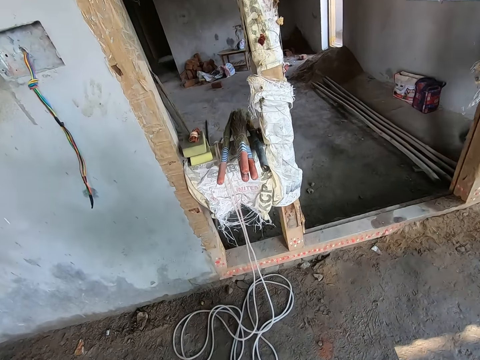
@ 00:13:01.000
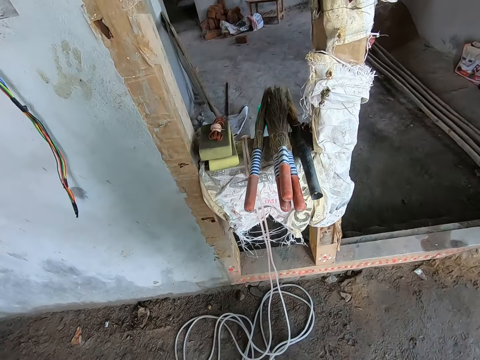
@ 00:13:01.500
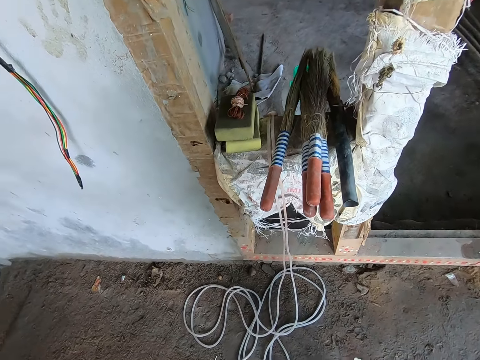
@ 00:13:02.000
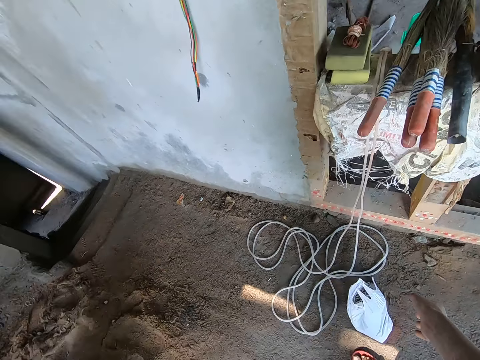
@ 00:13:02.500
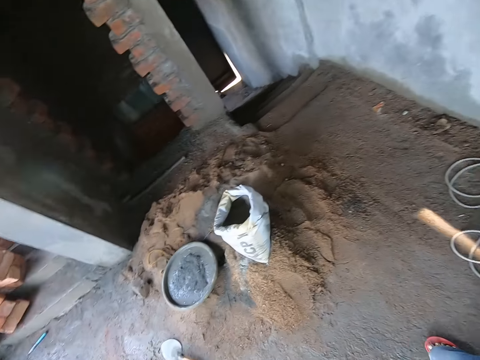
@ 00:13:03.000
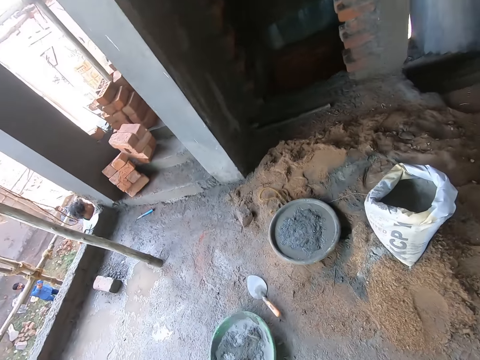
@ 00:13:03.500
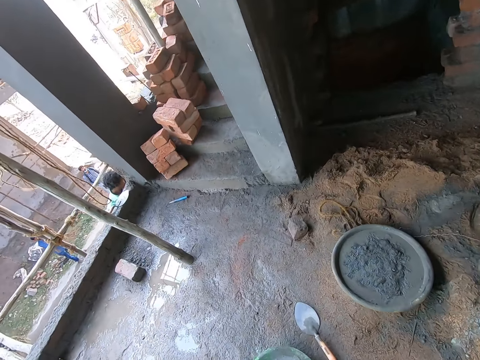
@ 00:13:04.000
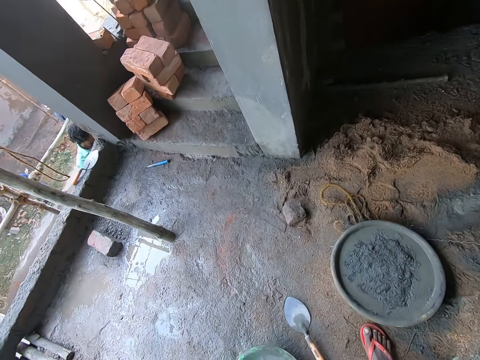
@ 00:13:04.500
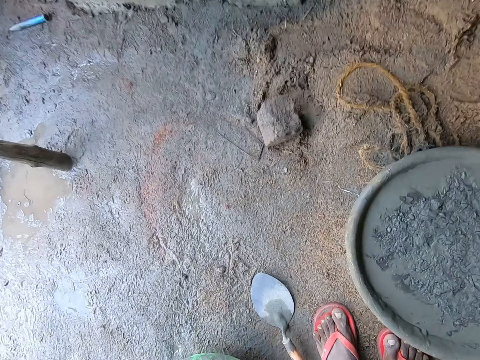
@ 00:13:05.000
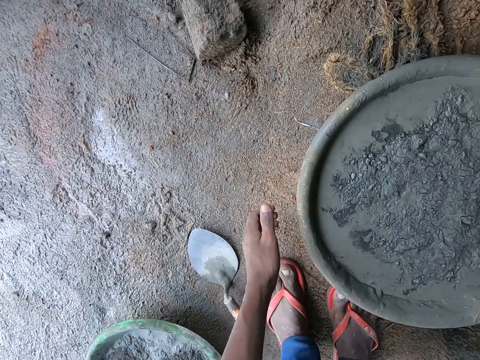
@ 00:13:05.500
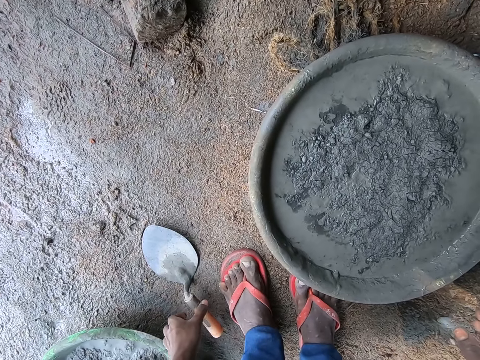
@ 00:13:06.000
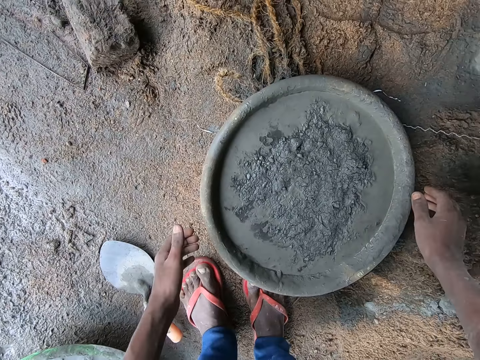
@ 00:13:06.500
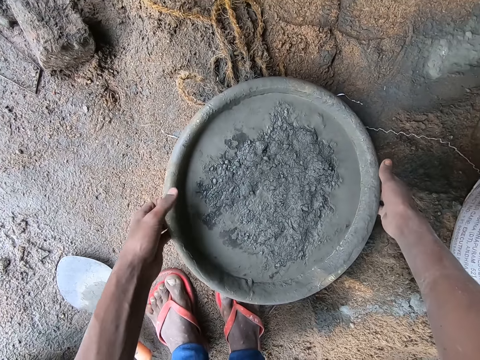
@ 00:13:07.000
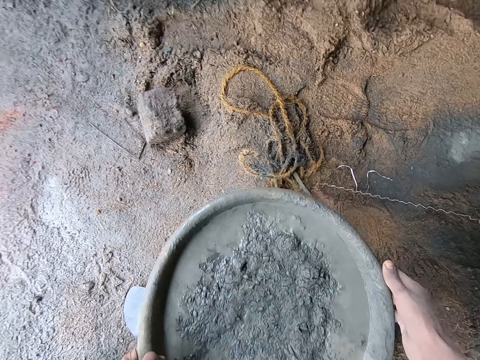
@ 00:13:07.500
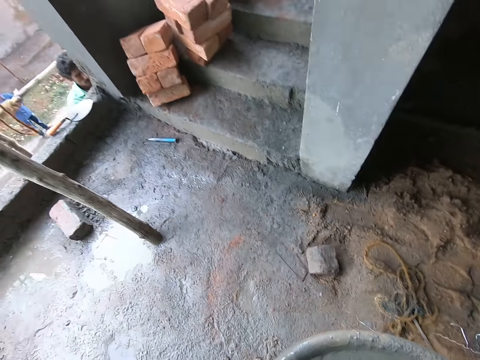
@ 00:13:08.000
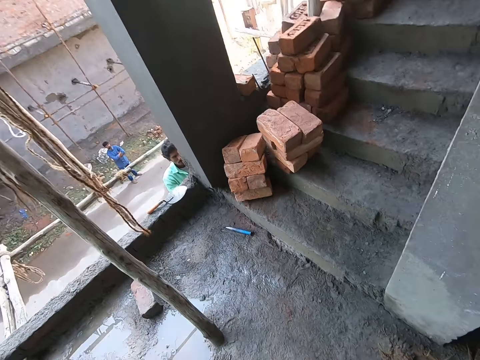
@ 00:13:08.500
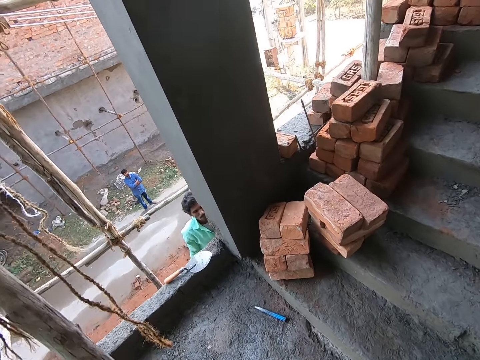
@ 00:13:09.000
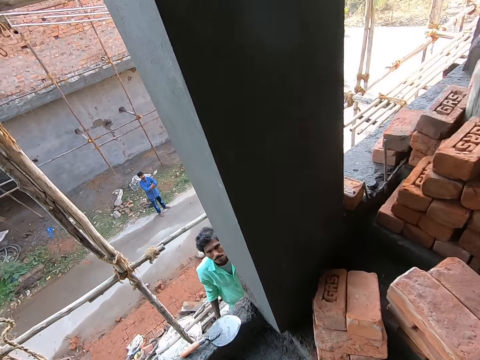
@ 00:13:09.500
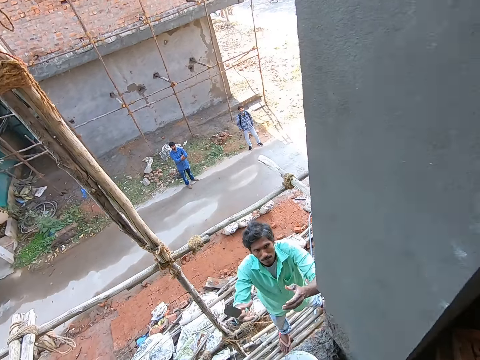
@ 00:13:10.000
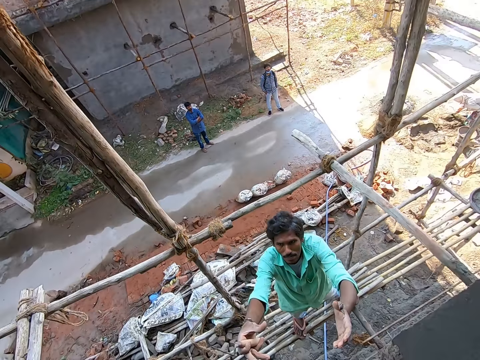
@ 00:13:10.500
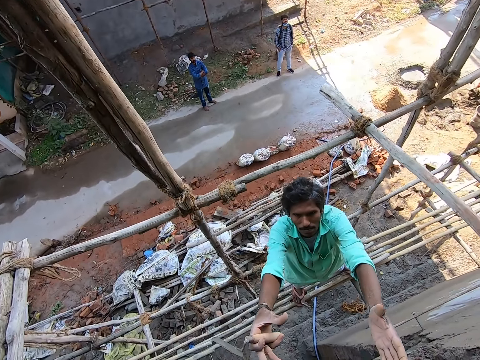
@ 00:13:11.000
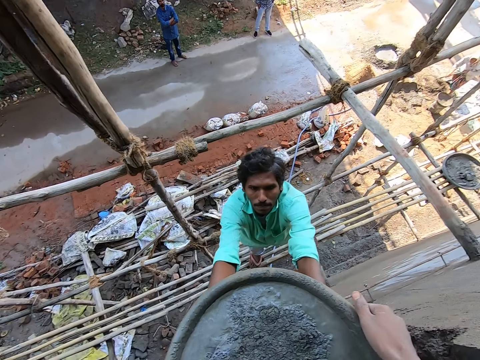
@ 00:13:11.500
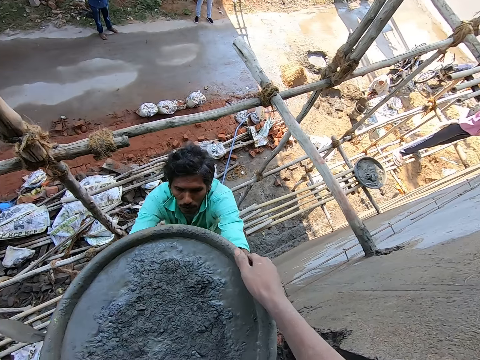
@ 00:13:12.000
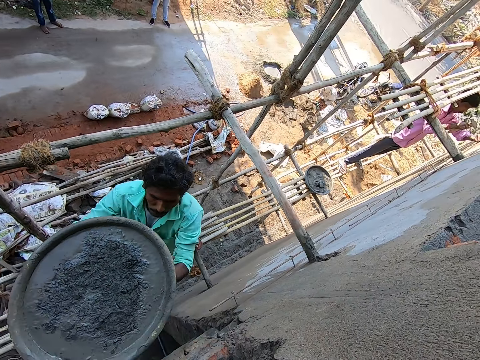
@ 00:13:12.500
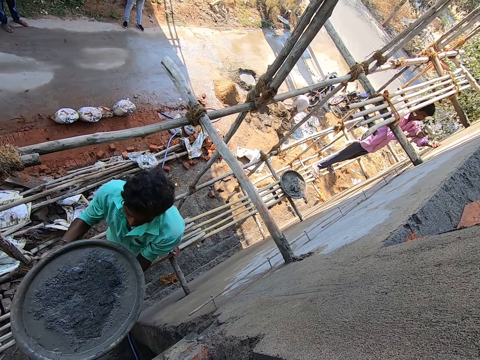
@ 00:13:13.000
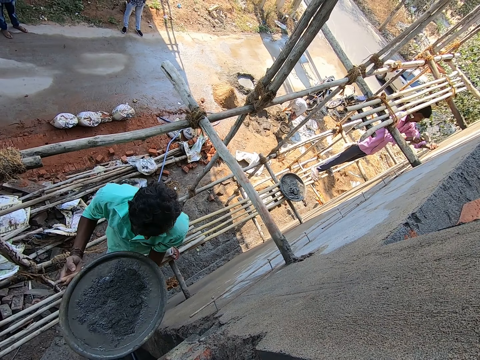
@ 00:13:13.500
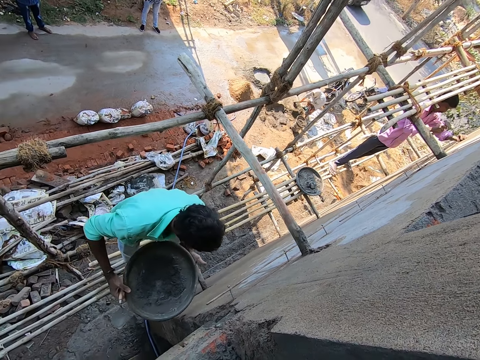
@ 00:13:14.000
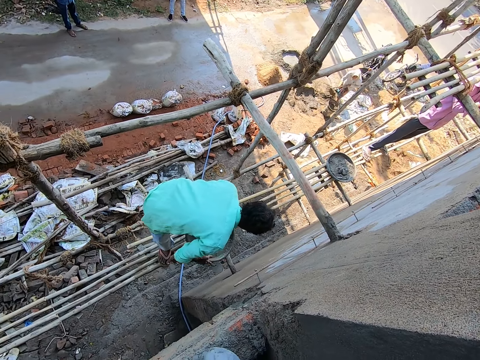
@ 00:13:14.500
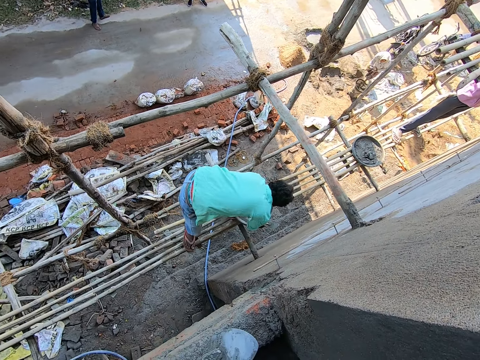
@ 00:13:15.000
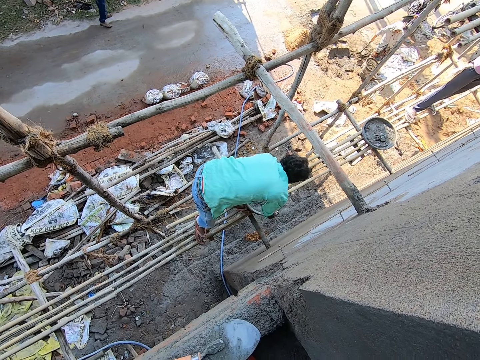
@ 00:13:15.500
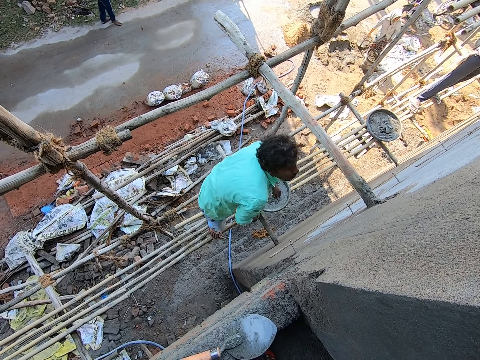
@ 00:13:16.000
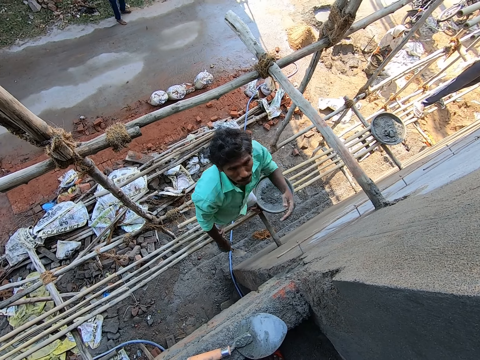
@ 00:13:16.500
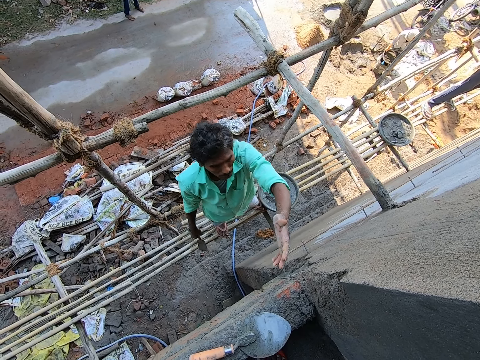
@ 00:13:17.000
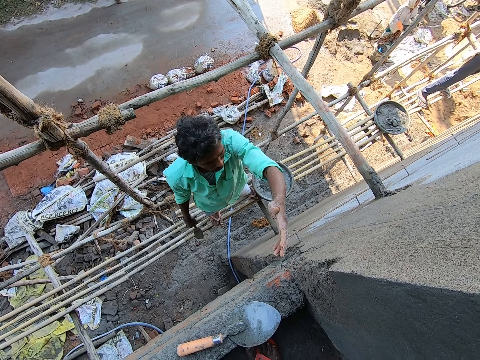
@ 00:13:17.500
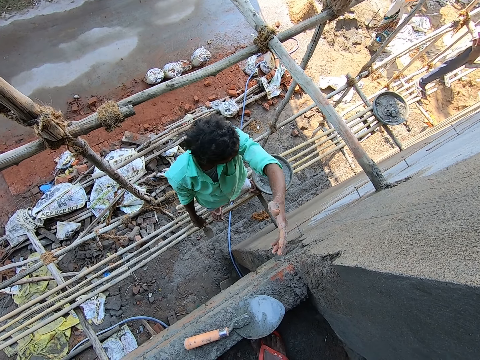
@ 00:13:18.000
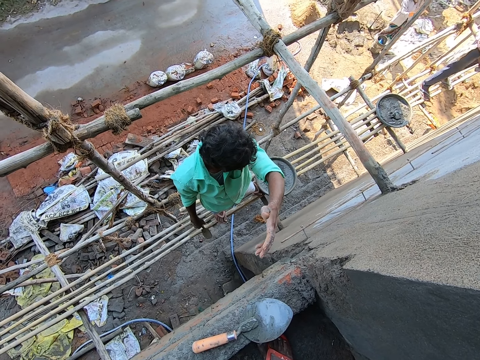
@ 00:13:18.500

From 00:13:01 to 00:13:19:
The camera wearer drops the nylon on the floor with his right hand. He carries a mortar paste from the floor with both hands. He interacts with the man. He passes the mortar paste to the man with both hands. The man places the mortar paste on the planks with both hands.

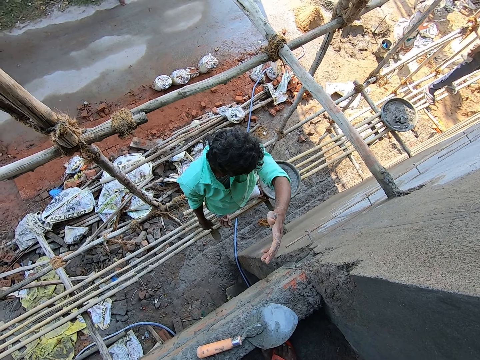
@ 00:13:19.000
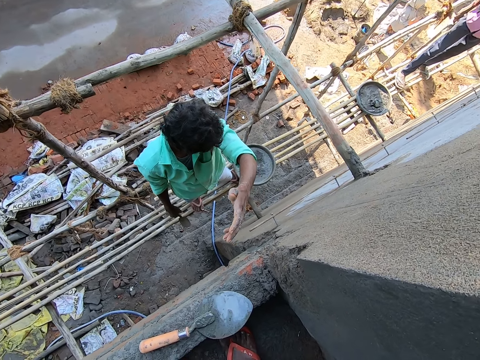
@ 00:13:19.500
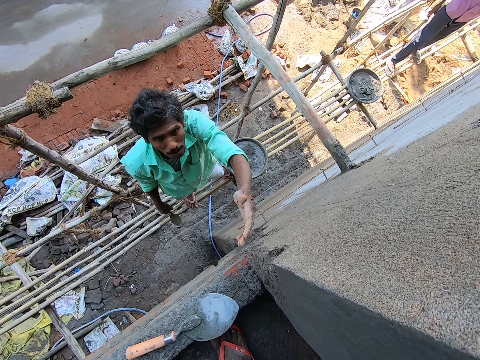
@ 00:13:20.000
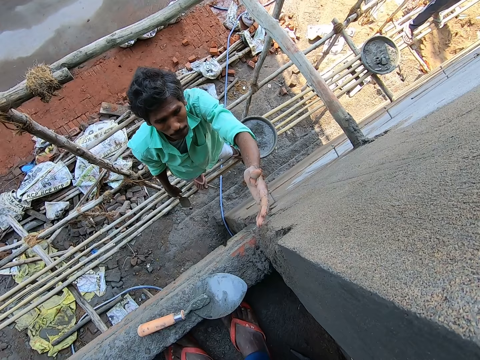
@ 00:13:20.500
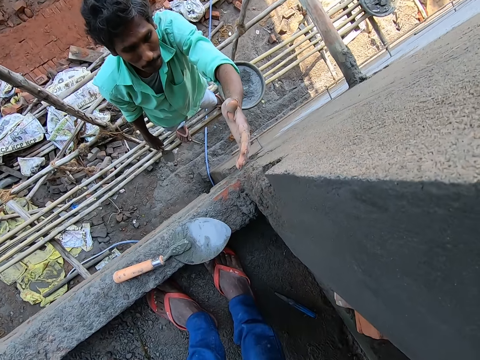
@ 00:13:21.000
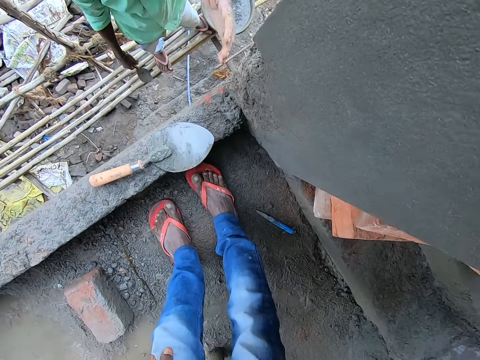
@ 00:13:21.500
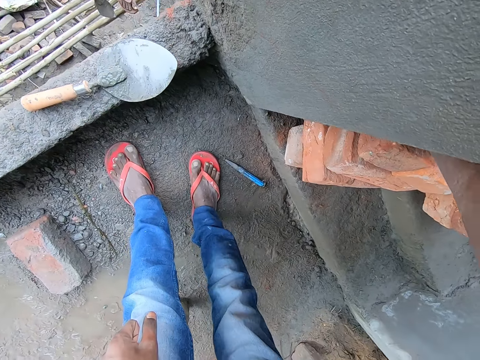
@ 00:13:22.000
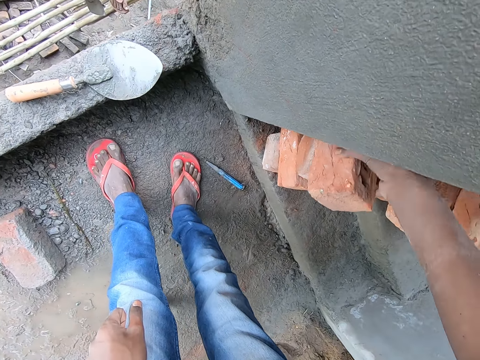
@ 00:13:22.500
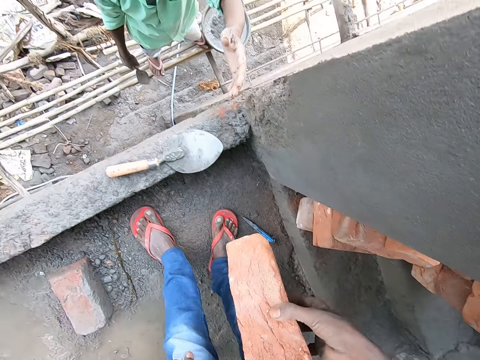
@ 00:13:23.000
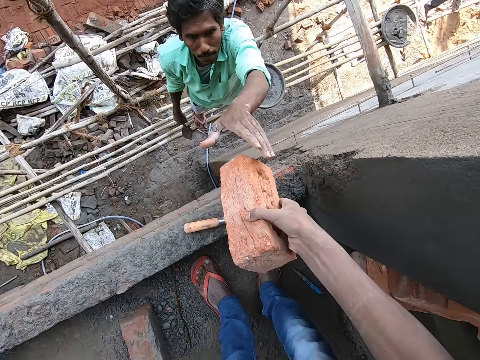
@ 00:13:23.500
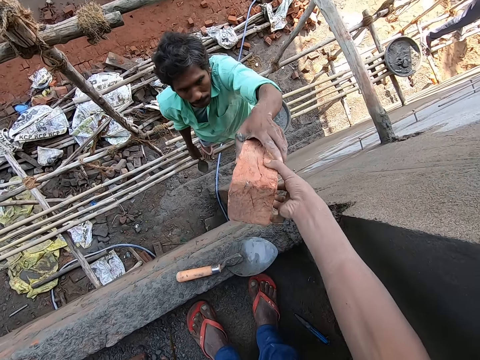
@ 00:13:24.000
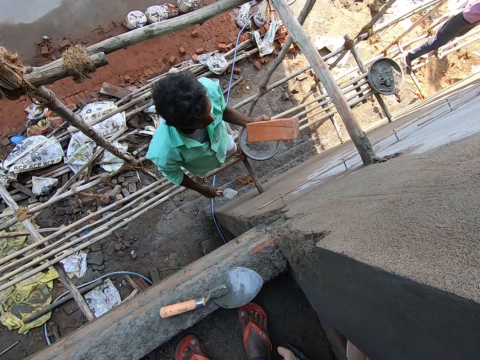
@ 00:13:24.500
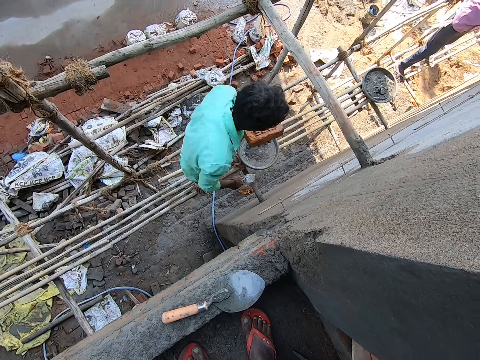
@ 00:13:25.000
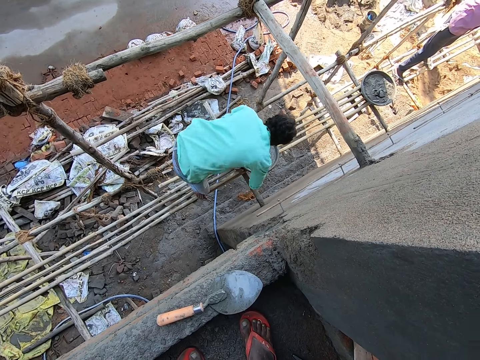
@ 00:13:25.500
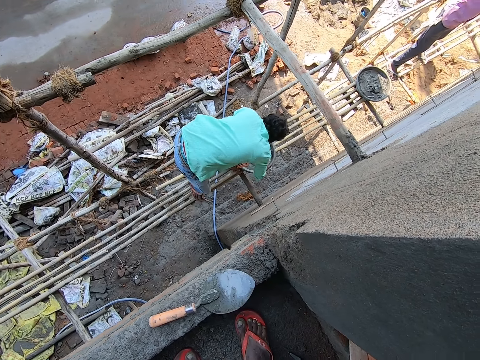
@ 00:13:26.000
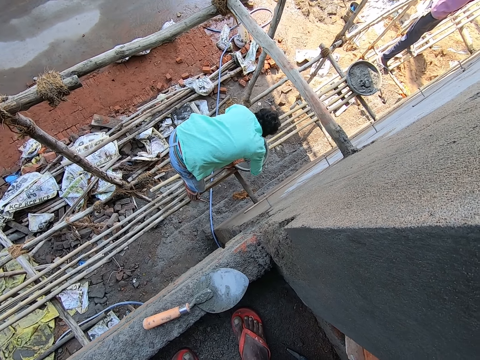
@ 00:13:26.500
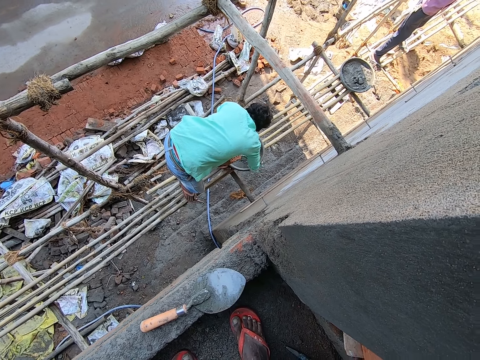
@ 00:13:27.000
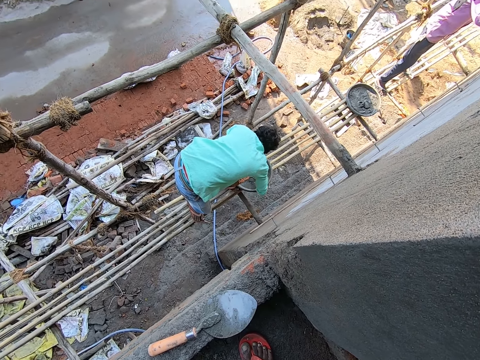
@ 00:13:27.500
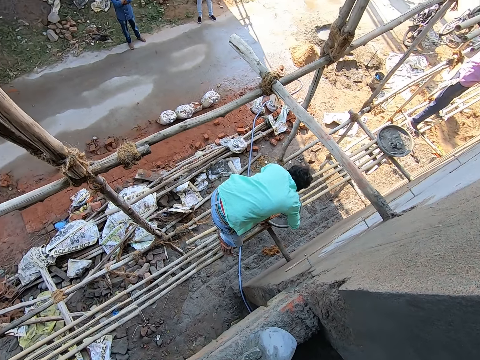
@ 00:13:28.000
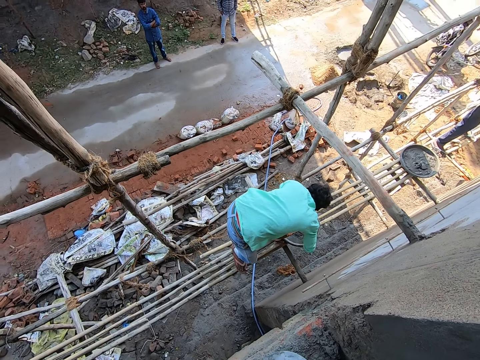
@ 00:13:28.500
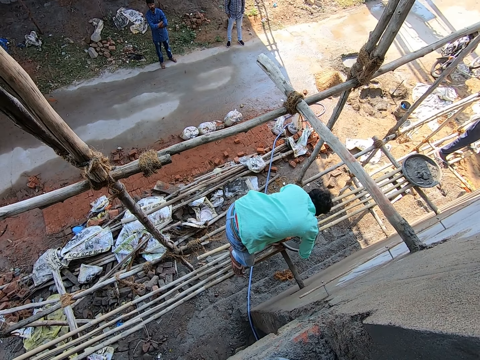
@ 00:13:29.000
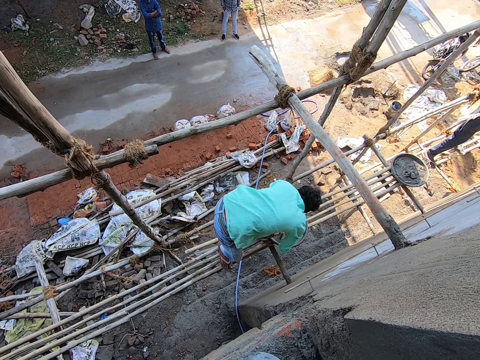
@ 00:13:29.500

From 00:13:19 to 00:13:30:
The camera wearer carries a brick with his right hand. He picks up the brick with his right hand. He passes the brick to the man with his right hand. The man stirs the cement mixture with a trowel. He packs the mortar paste with the trowel in his right hand.
